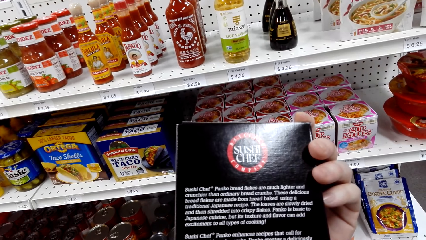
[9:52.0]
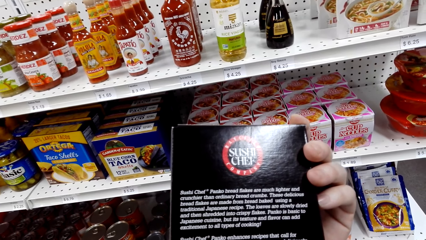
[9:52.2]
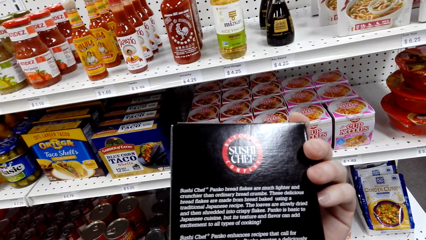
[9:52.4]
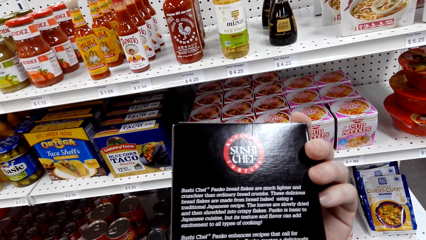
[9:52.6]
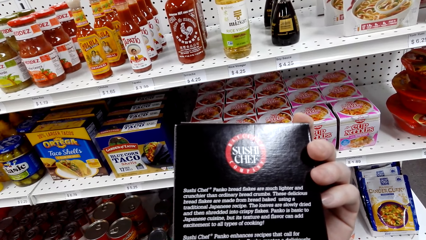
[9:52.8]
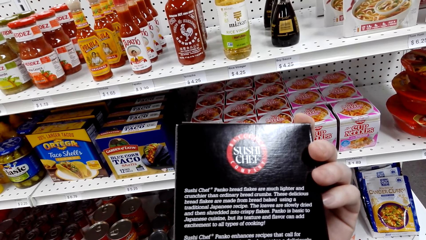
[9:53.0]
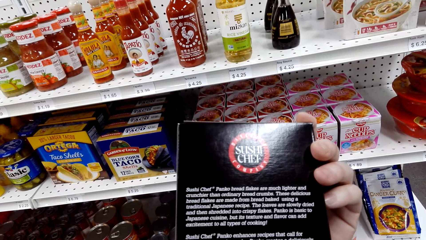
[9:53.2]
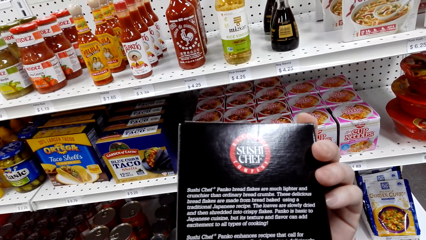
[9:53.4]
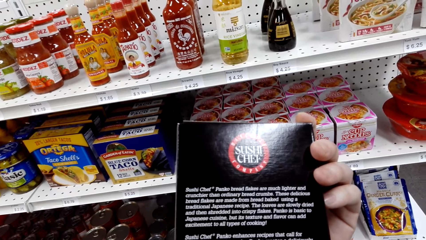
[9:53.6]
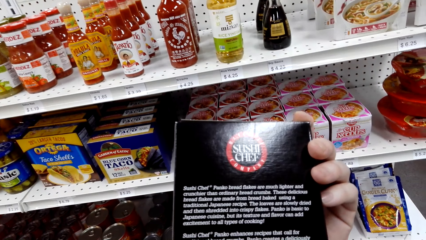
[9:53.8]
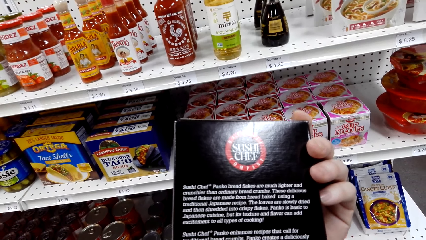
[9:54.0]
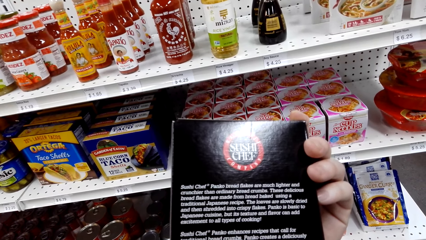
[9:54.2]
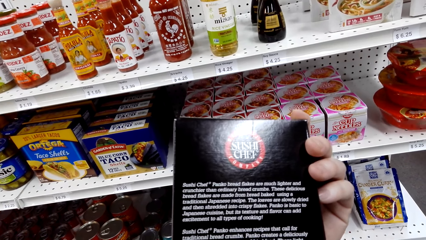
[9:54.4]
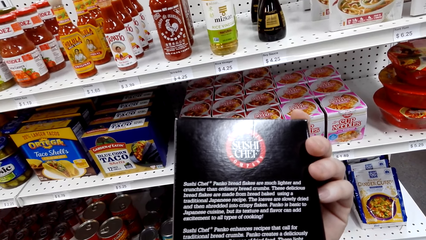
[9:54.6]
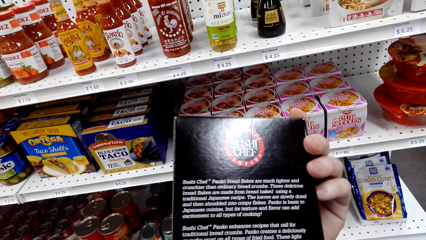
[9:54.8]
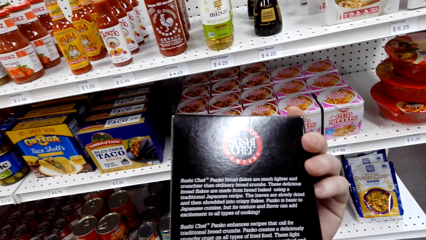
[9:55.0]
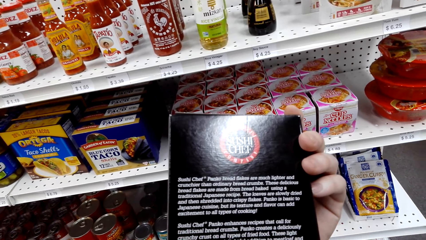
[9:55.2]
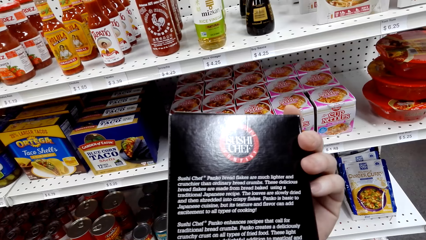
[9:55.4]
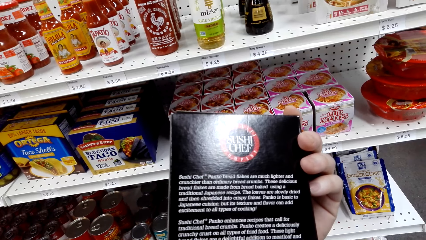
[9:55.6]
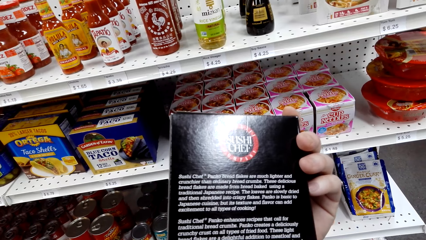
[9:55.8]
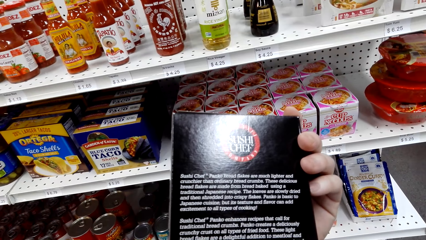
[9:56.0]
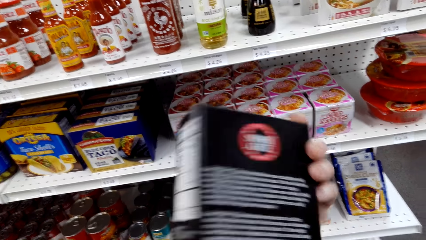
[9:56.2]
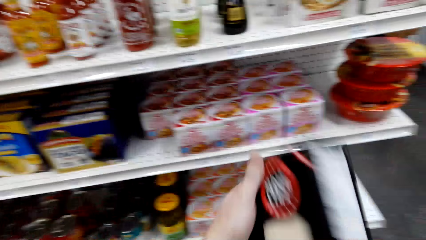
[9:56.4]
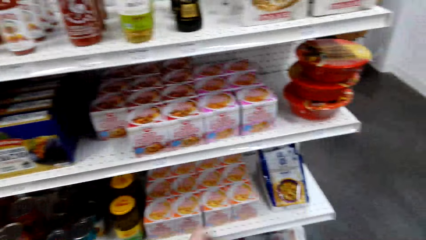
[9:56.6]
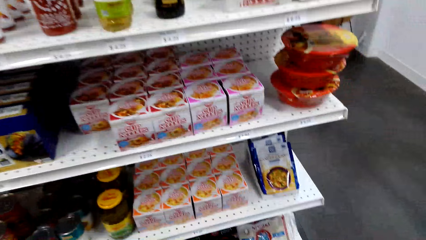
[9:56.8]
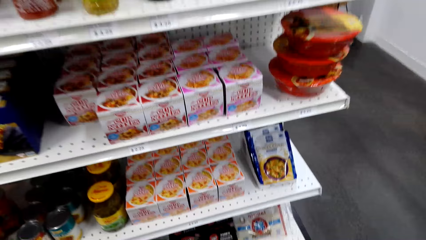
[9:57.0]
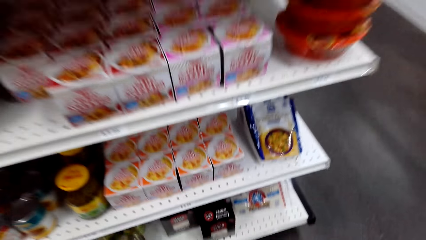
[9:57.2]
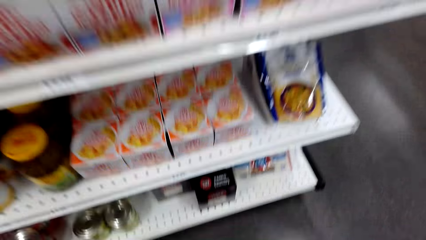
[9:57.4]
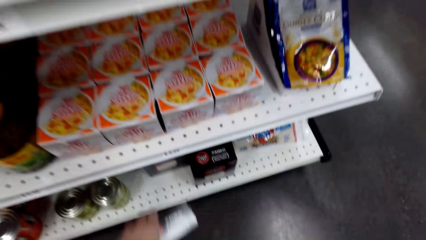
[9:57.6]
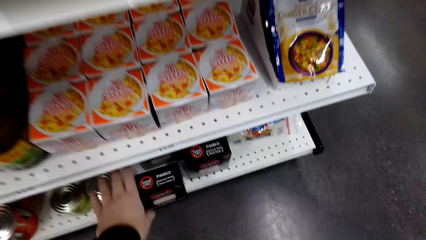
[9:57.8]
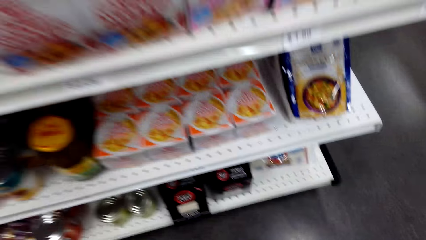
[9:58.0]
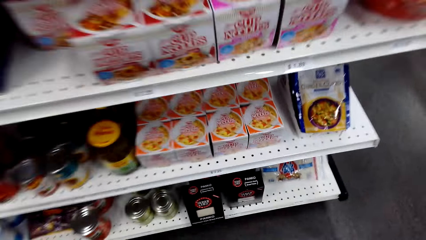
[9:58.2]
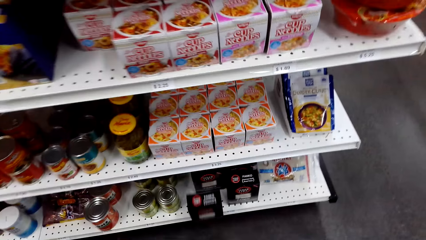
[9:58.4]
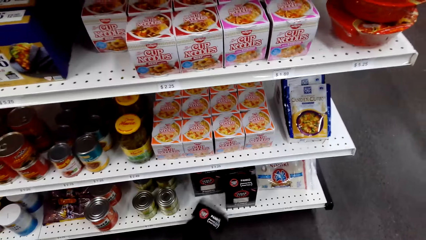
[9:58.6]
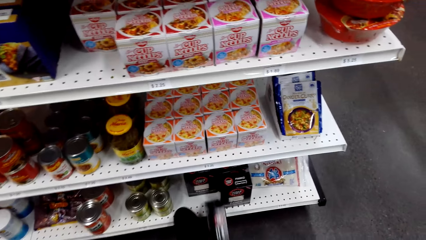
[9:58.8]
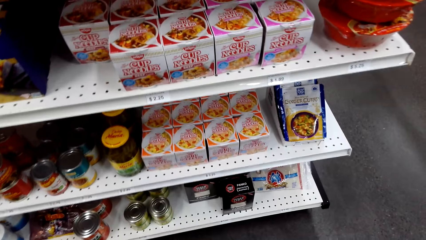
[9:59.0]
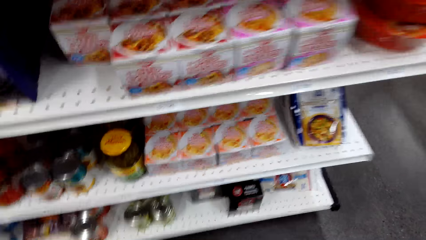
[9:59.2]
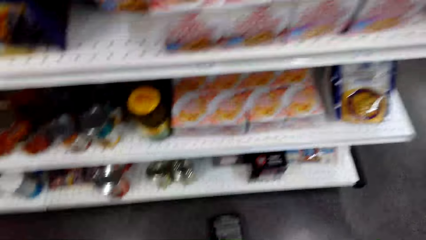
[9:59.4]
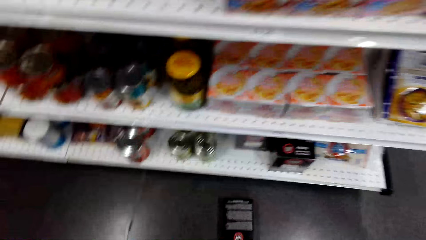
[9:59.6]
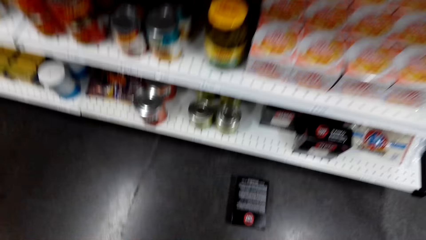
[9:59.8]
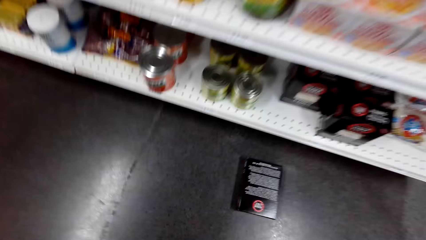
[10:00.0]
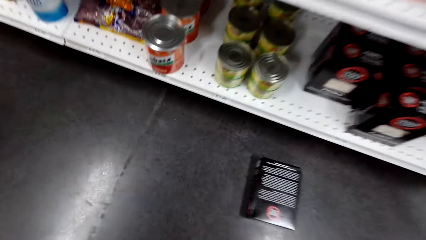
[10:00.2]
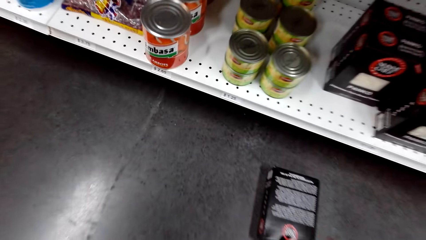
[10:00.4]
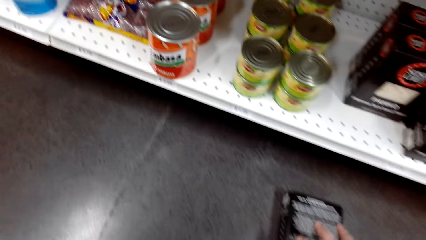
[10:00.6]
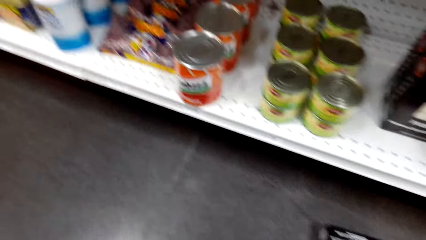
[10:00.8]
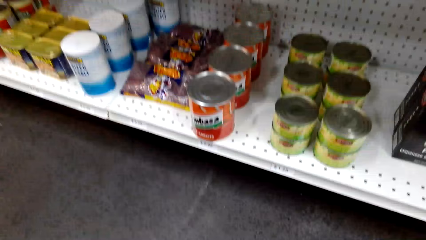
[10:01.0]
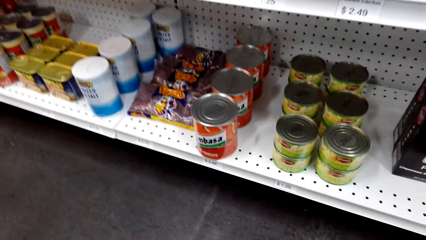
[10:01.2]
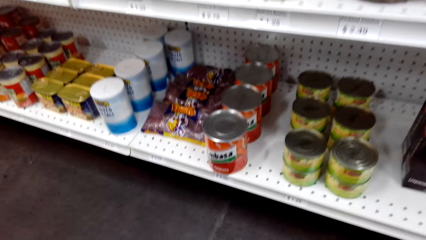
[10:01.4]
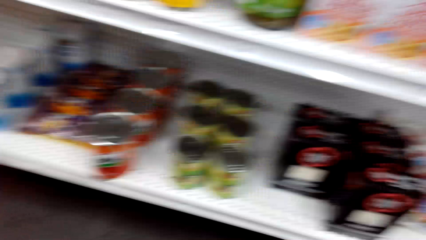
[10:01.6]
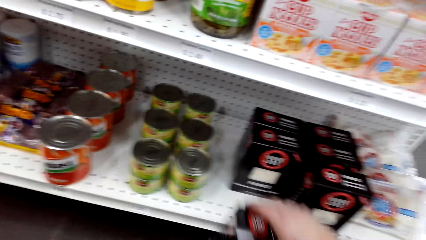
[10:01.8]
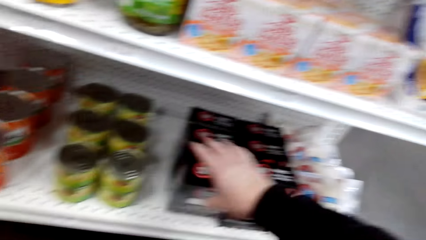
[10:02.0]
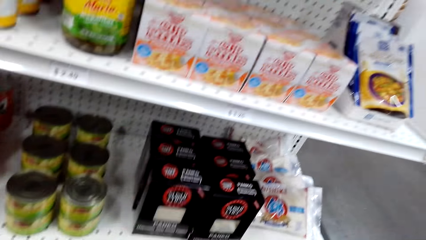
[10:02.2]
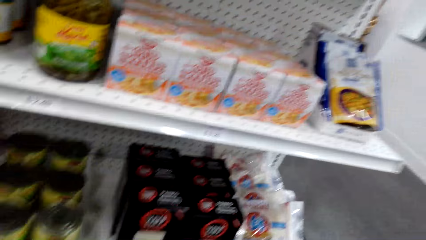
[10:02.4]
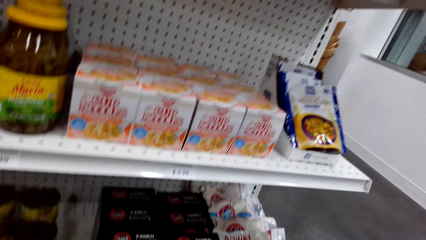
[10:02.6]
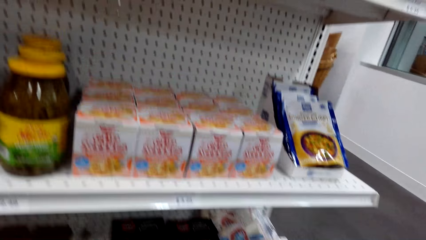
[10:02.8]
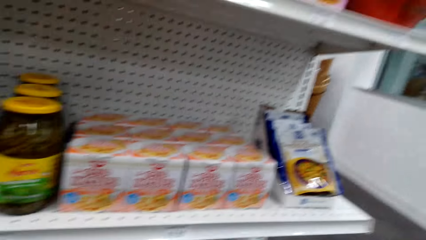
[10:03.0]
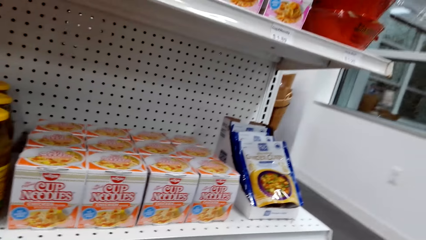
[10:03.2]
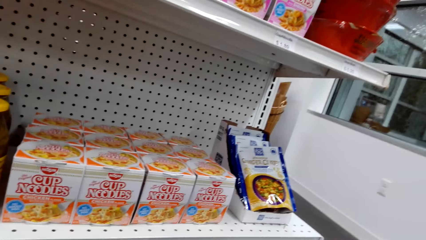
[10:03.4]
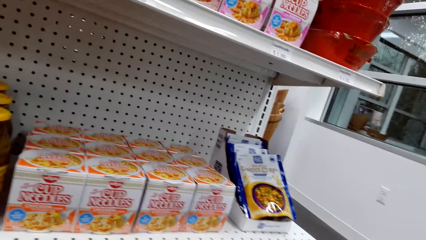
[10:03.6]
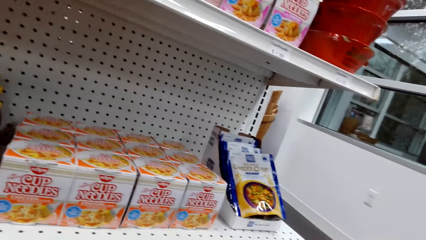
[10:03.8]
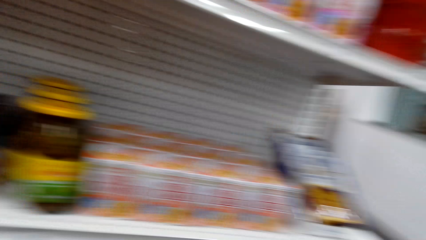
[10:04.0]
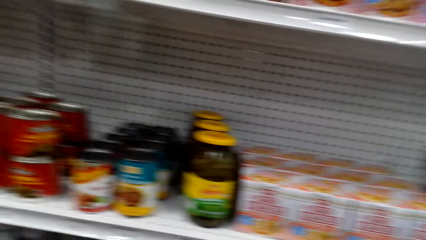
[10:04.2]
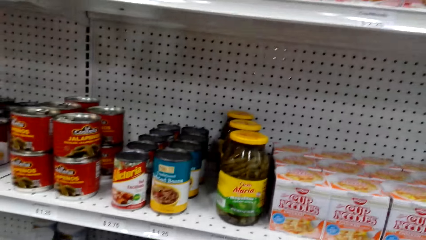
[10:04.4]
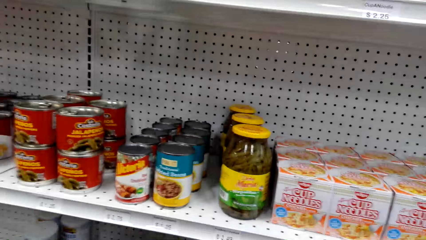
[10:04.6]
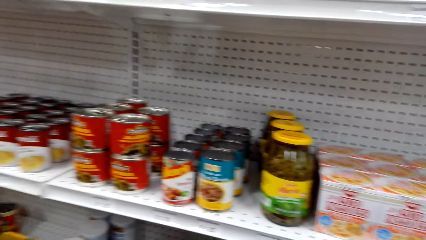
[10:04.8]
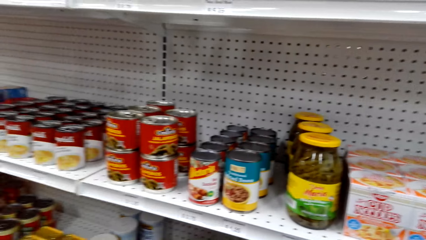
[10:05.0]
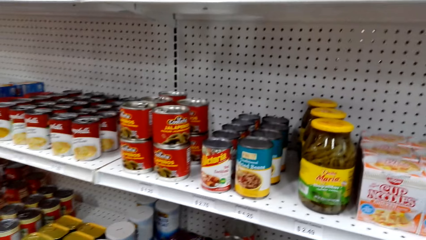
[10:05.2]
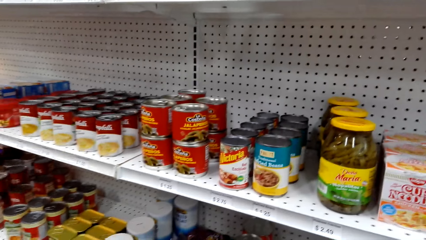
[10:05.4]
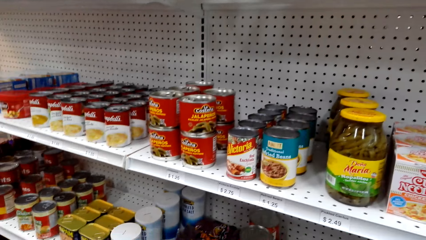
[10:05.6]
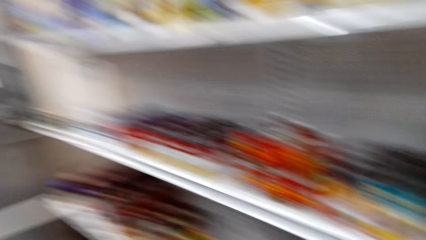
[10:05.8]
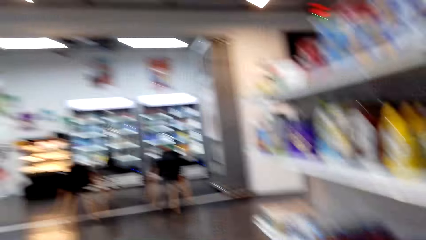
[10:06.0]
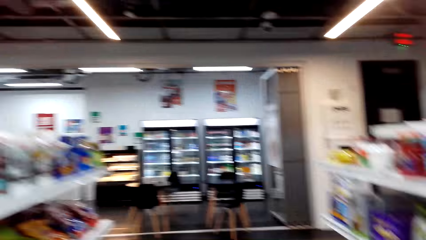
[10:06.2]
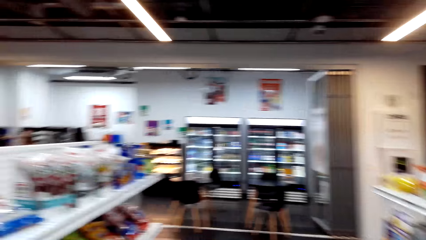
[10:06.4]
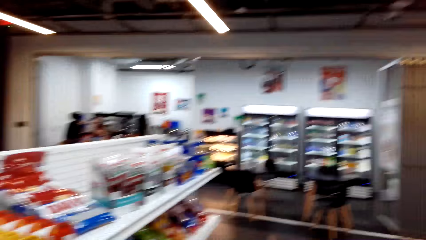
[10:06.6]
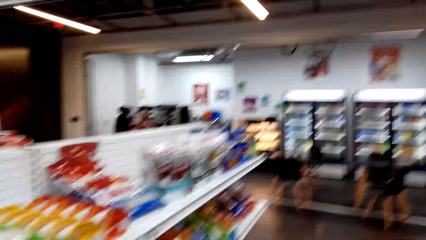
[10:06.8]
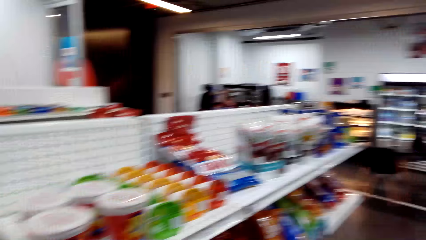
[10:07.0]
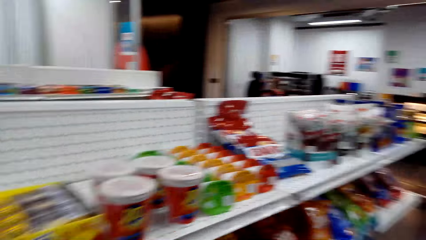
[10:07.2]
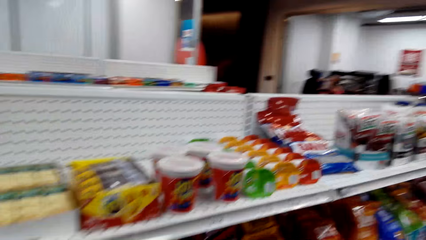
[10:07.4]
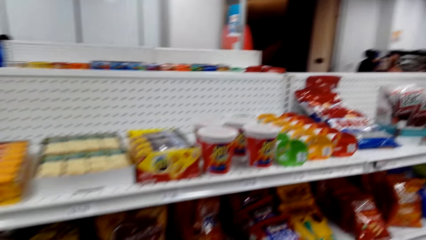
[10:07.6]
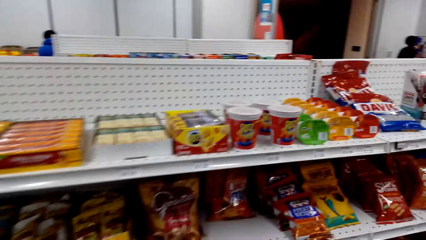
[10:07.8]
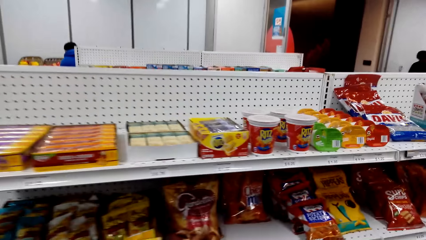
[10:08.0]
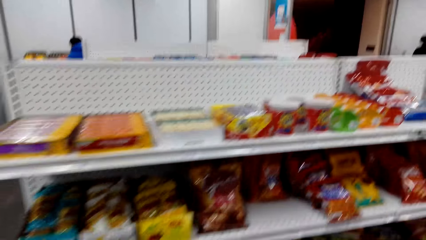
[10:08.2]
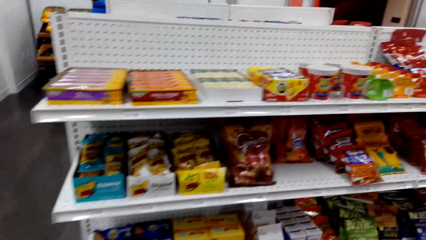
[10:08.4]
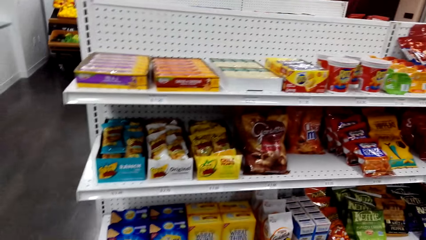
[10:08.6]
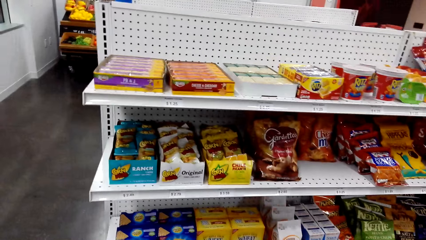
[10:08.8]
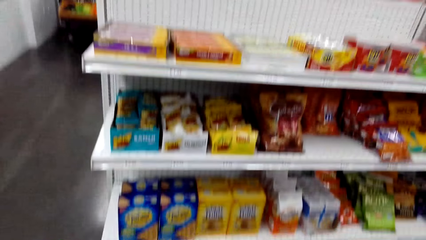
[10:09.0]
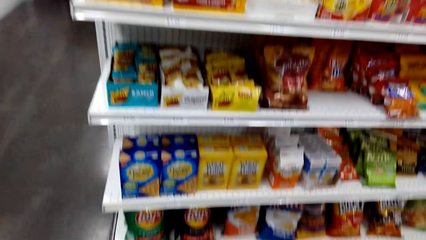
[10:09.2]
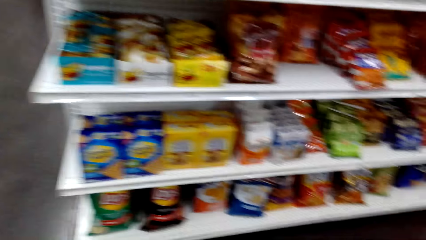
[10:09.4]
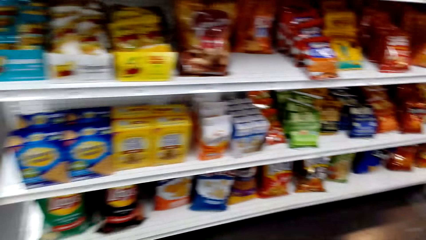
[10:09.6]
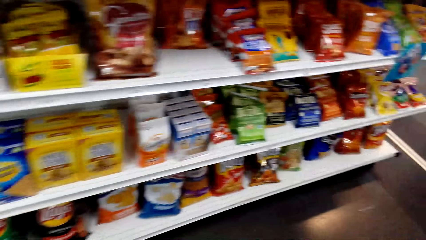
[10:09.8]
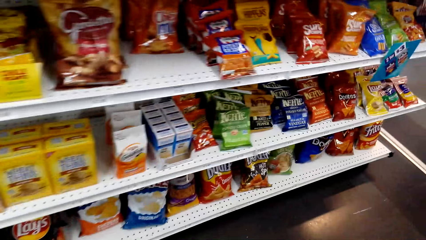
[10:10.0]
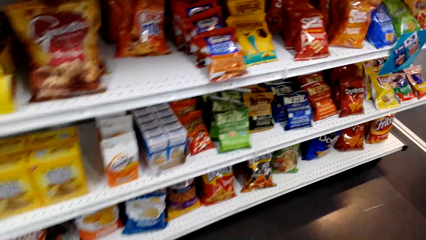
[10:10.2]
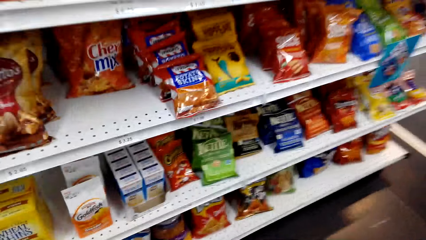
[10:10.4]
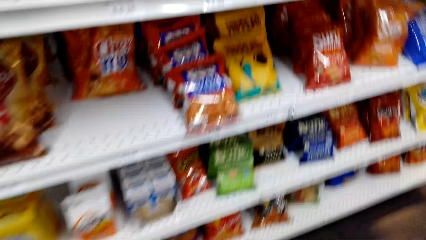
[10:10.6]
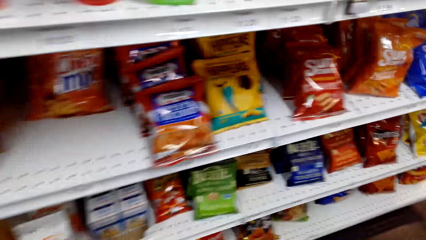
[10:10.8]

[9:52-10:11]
The camera wearer returns the box on the shelf. They pick the box again. They drop the box on the floor. They pick the box. They put the box on the shelf. They look around. They turn to another shelf.
